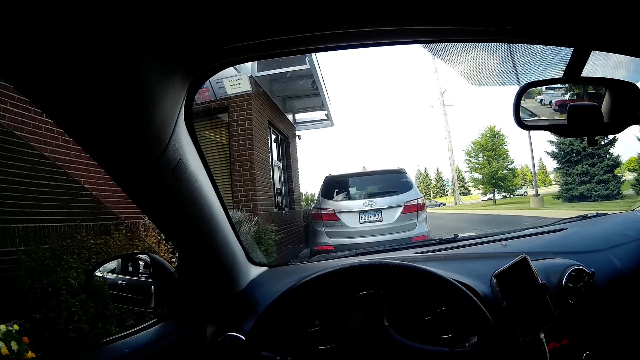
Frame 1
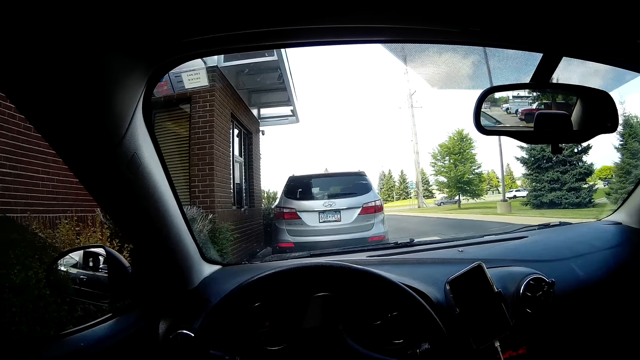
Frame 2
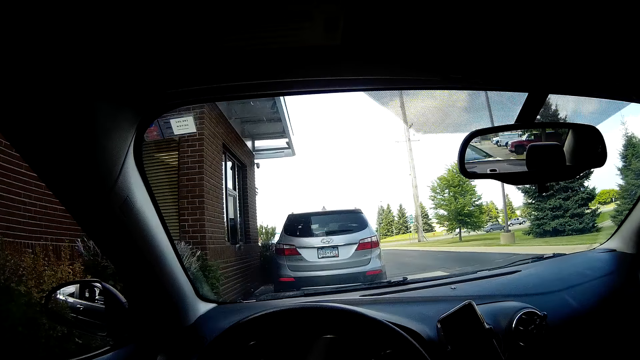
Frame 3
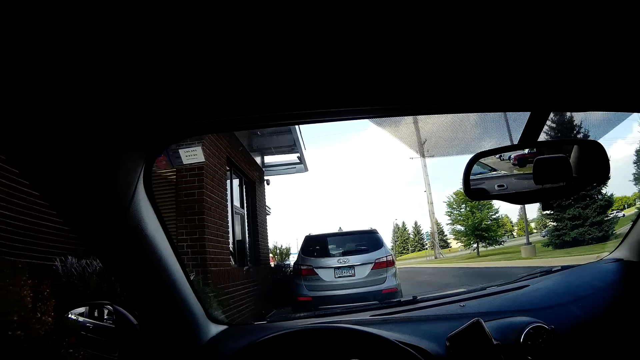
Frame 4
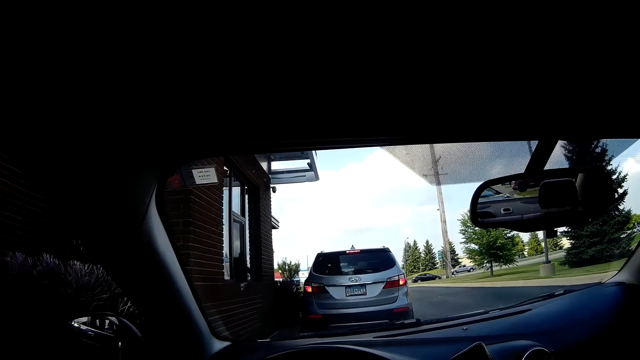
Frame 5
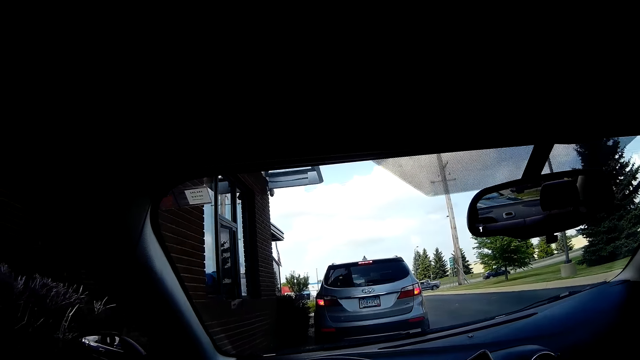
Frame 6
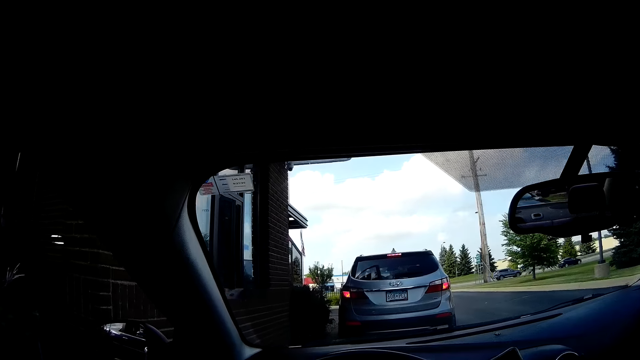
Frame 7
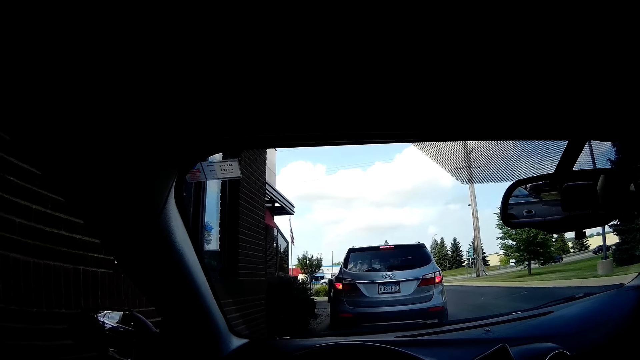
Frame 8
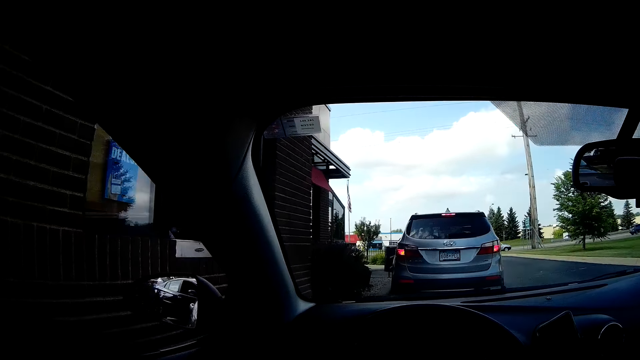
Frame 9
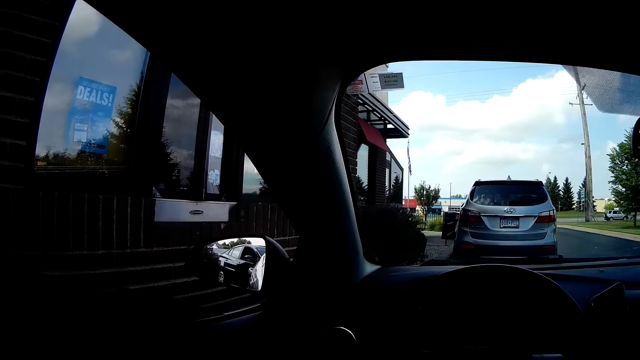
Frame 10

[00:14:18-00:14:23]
The camera wearer lowers a side window of the vehicle with his left hand. He drives the car.
